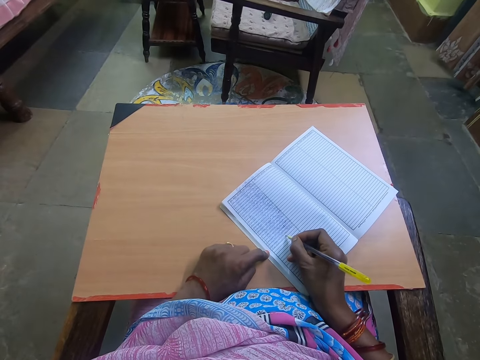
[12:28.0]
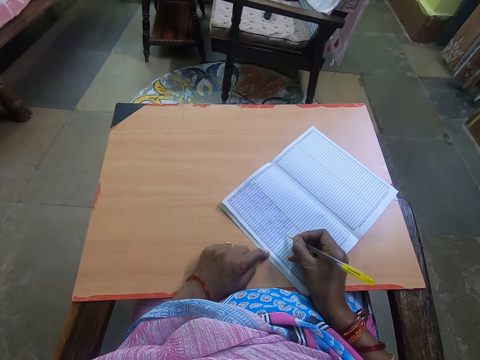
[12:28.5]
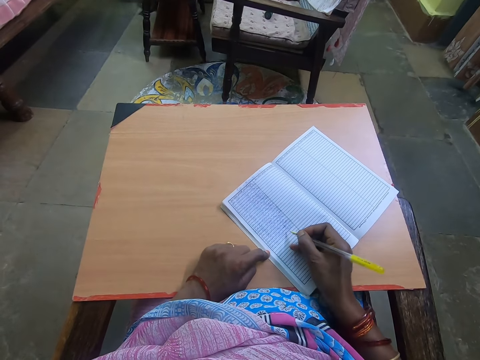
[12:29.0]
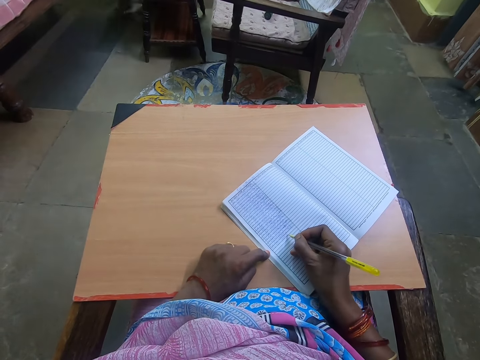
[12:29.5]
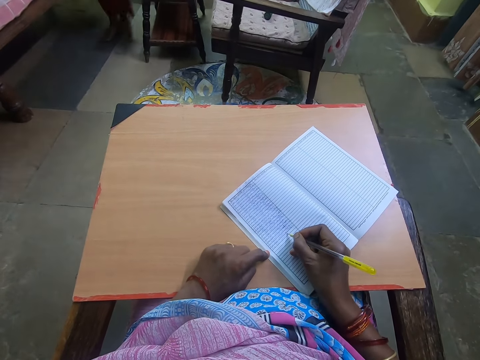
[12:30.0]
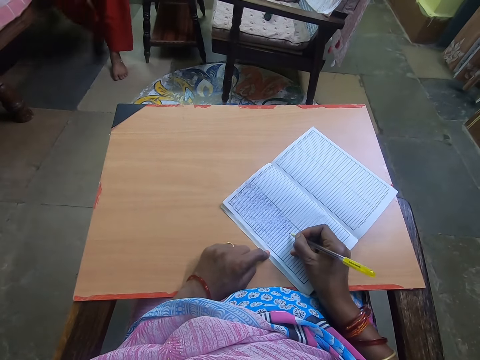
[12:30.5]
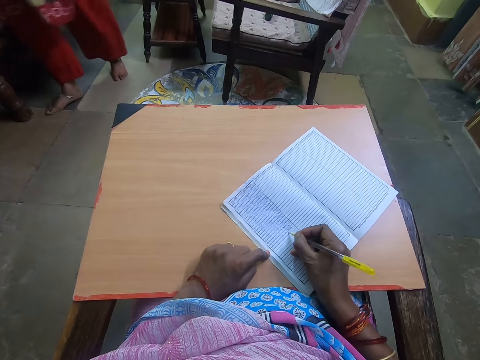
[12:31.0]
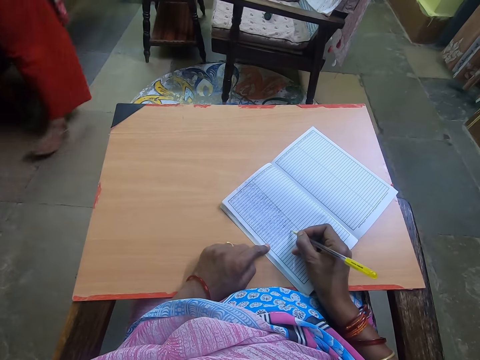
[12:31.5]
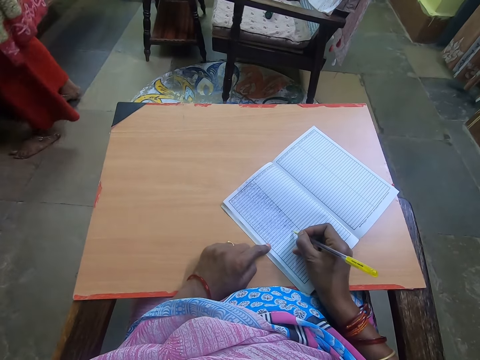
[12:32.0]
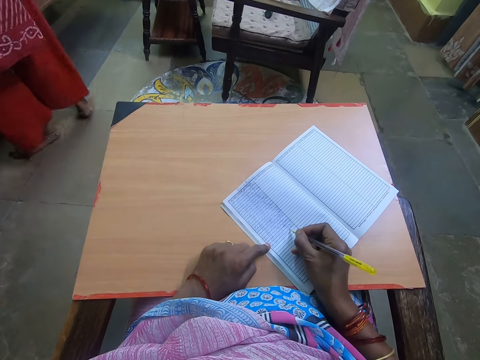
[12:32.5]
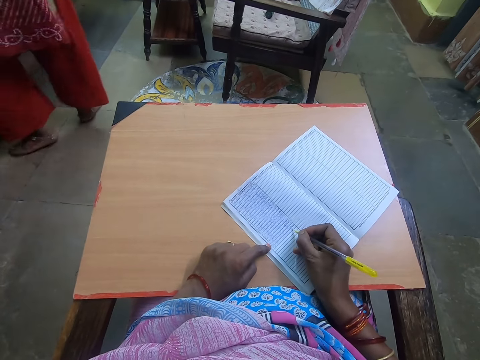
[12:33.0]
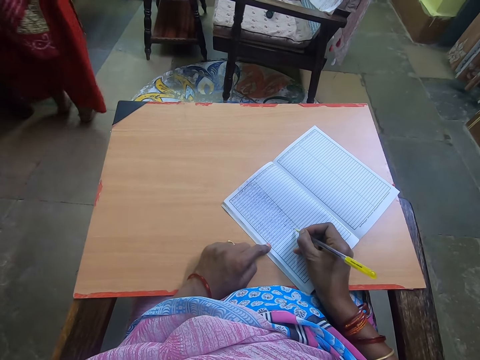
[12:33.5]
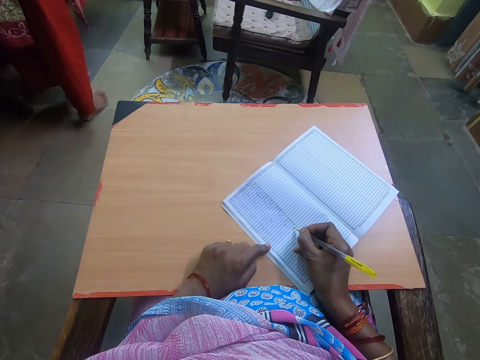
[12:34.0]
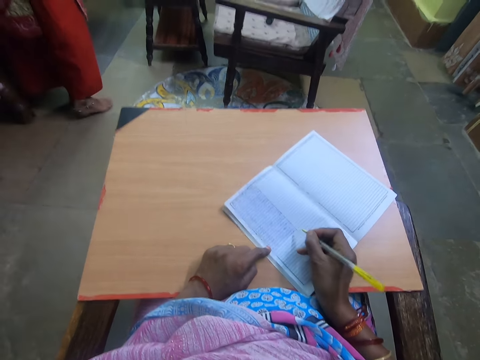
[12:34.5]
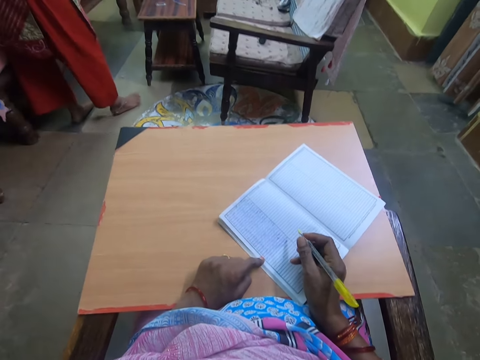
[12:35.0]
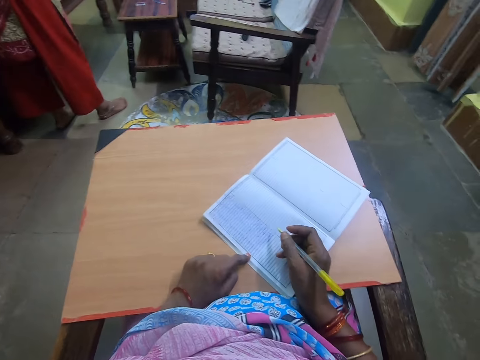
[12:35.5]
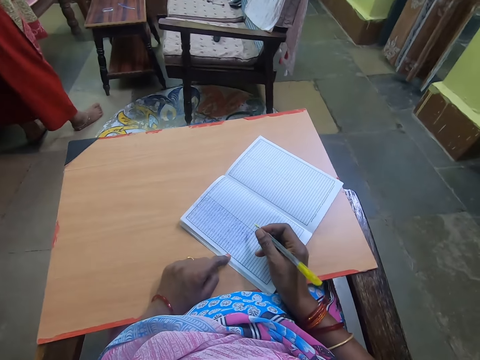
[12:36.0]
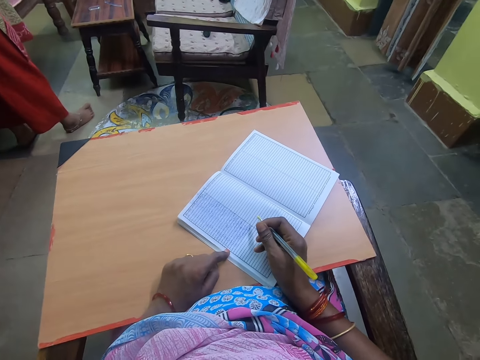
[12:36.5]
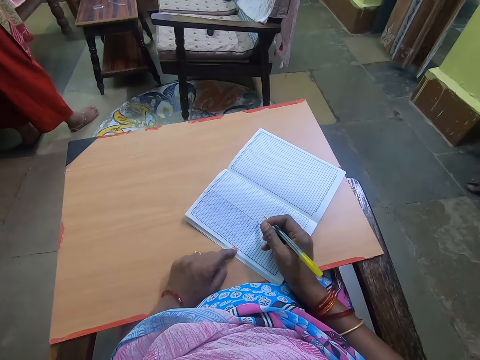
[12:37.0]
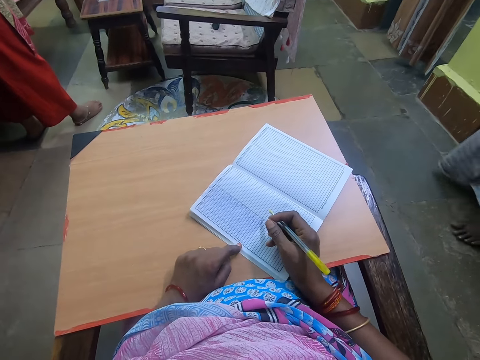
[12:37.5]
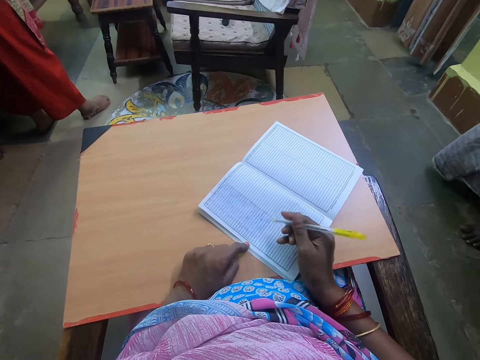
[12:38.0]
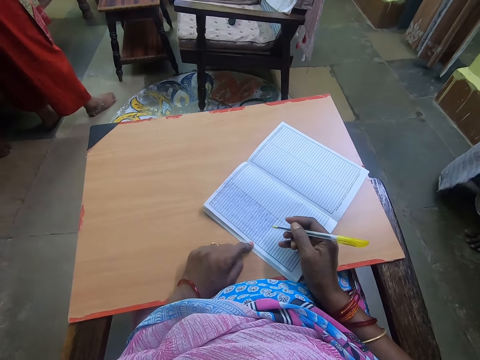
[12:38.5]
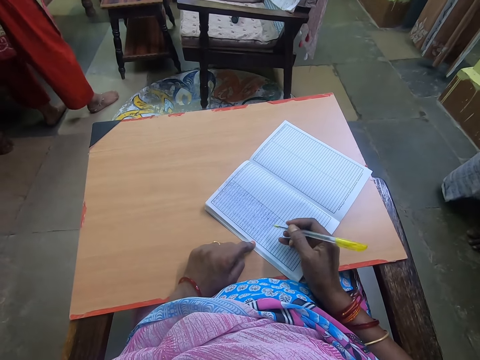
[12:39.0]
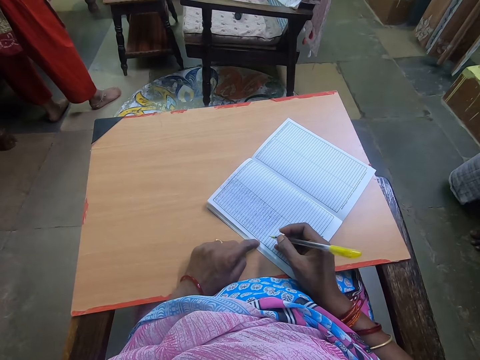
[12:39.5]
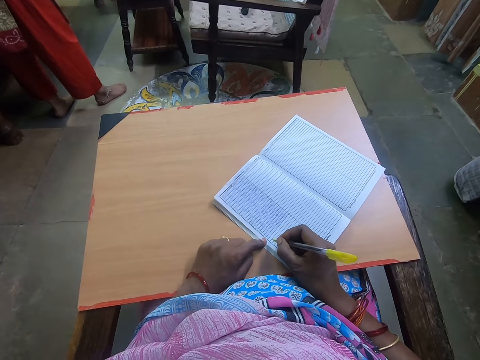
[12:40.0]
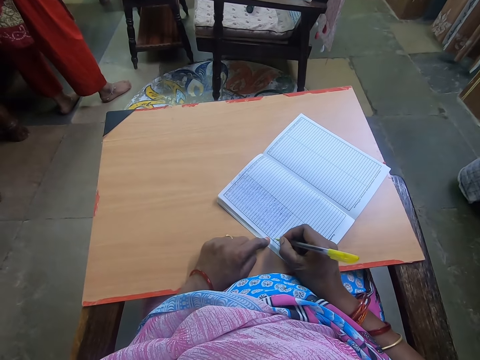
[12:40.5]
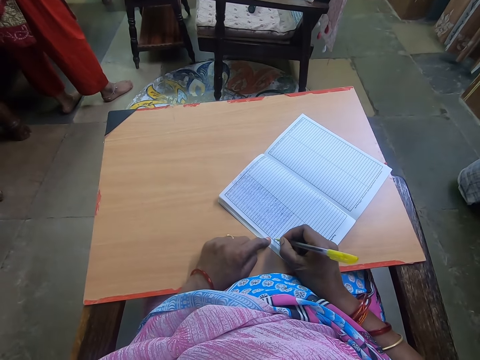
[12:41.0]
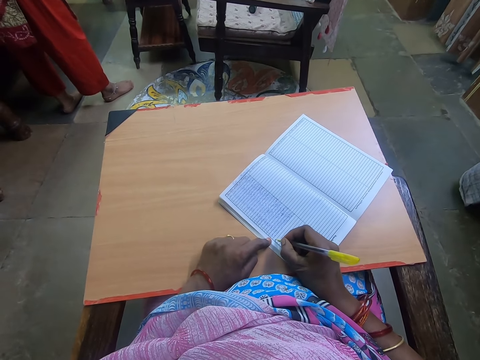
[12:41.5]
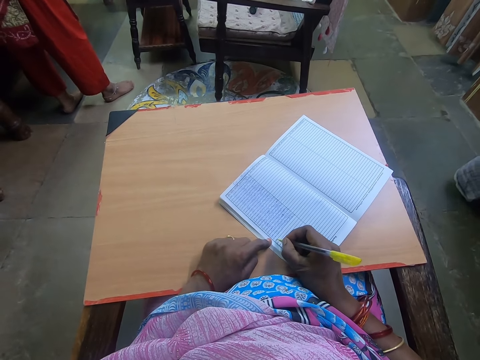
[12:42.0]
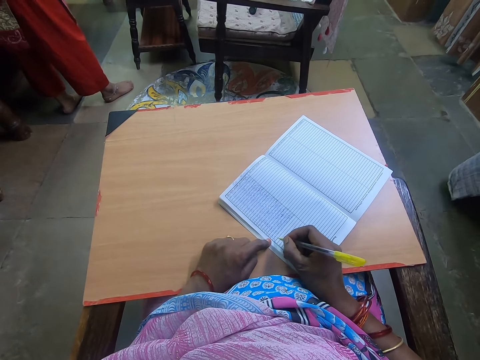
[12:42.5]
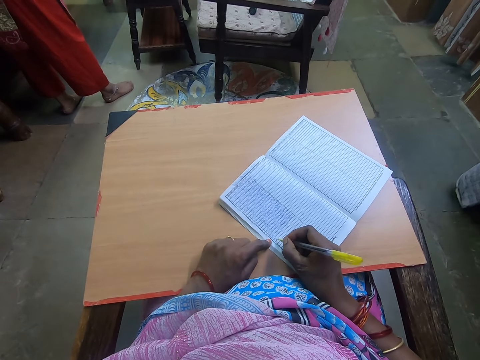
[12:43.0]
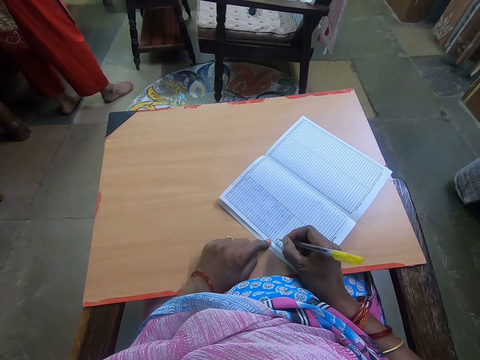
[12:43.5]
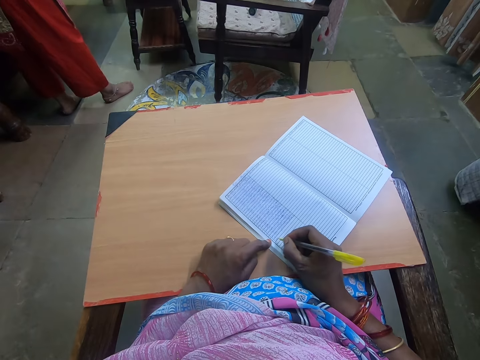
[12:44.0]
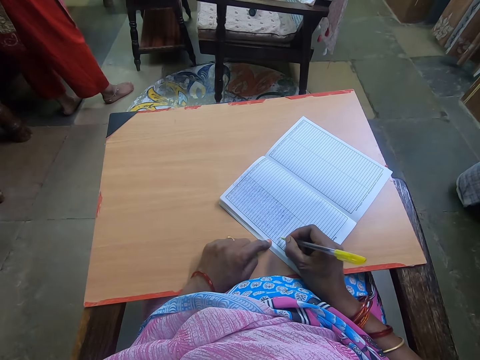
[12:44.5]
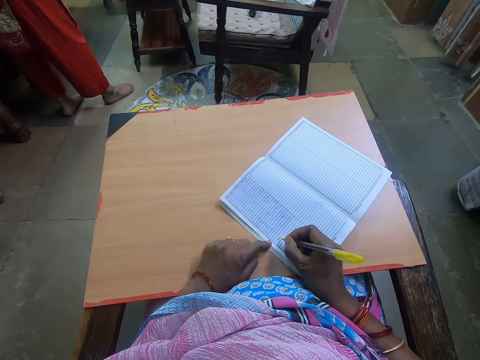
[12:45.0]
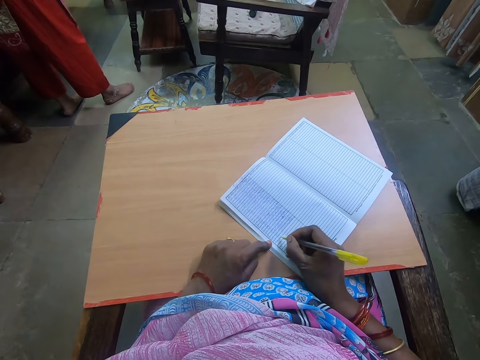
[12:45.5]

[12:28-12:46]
A woman walks across the room. The woman stands close to the camera wearer. The woman turns around. The camera wearer lifts the pen. They write on a book.

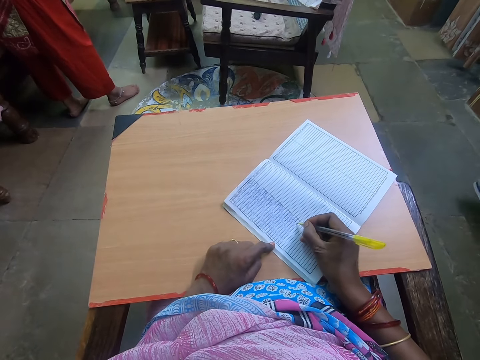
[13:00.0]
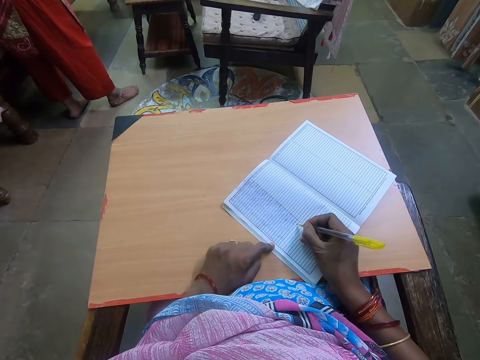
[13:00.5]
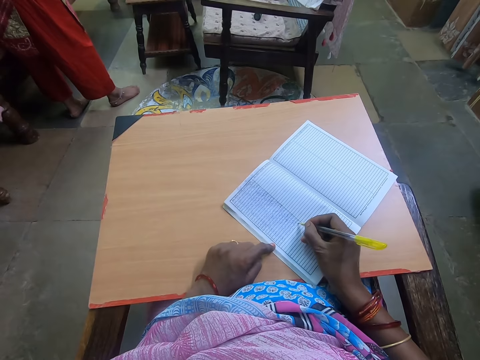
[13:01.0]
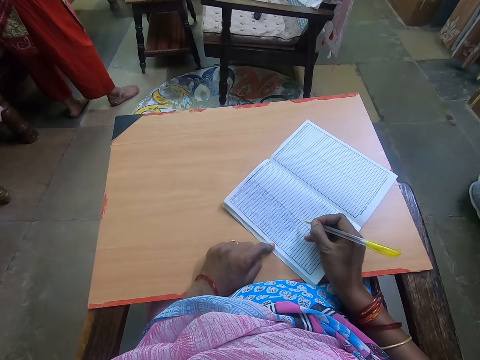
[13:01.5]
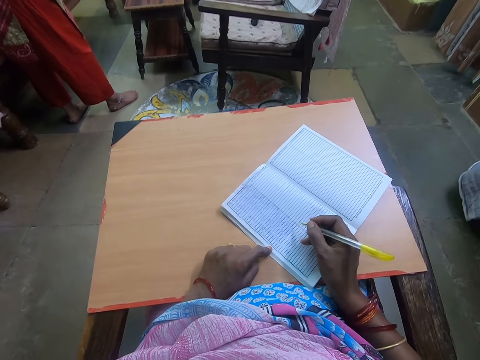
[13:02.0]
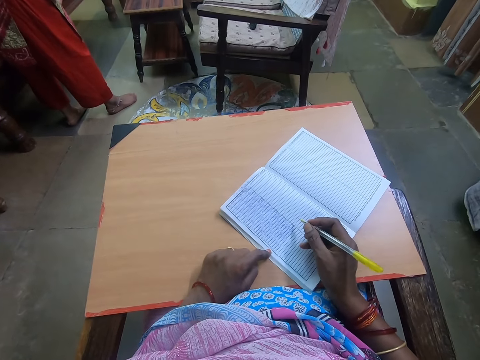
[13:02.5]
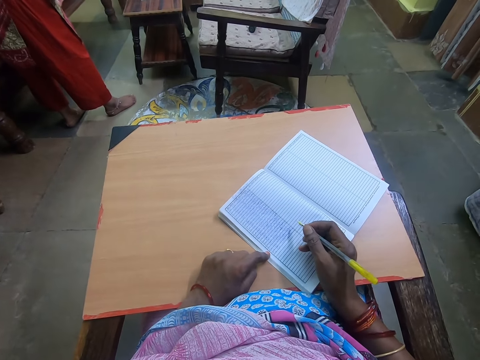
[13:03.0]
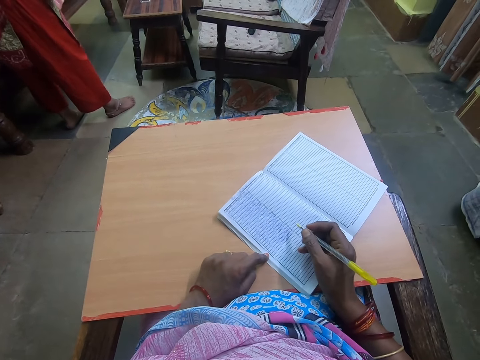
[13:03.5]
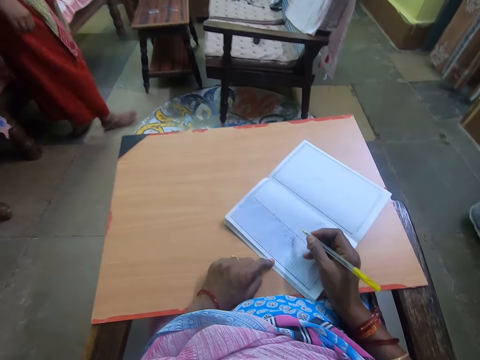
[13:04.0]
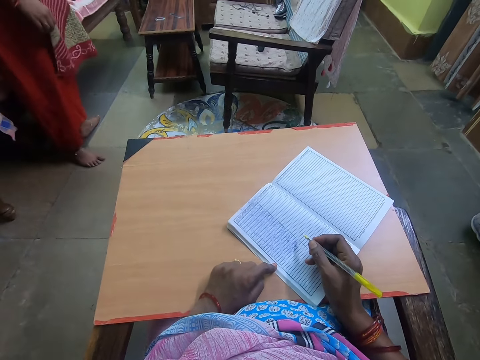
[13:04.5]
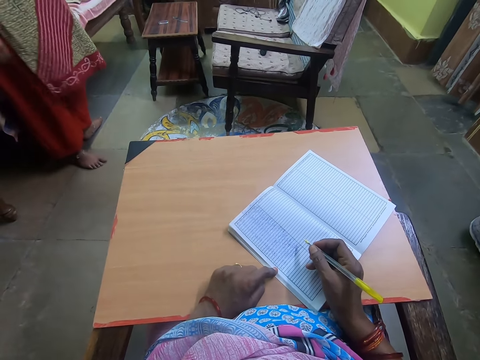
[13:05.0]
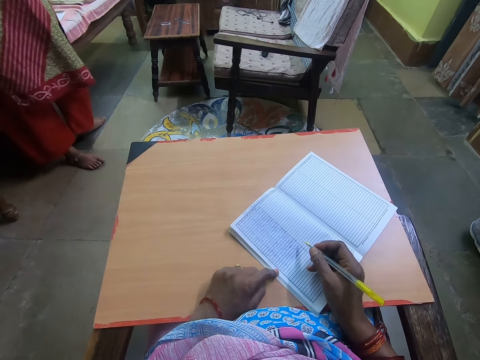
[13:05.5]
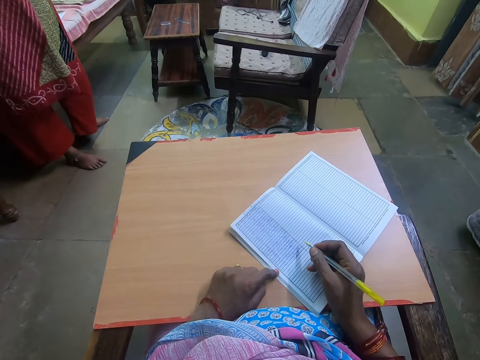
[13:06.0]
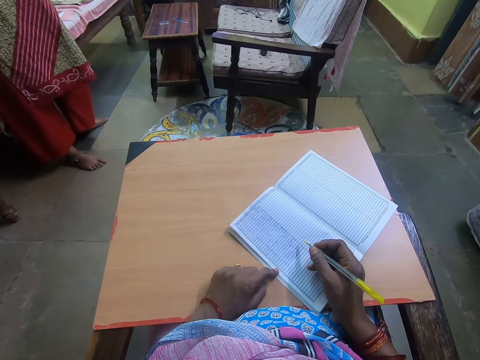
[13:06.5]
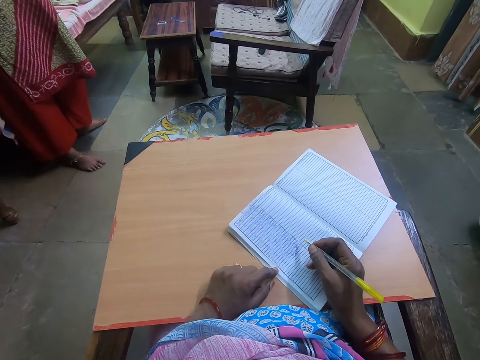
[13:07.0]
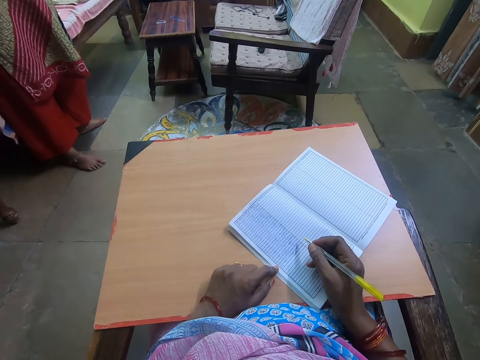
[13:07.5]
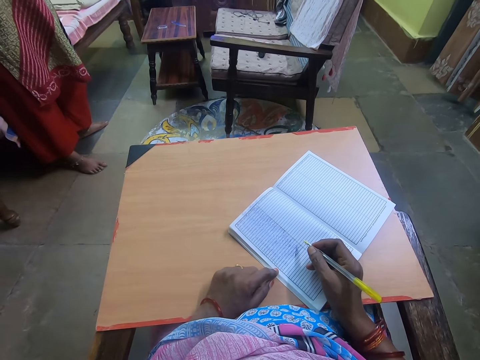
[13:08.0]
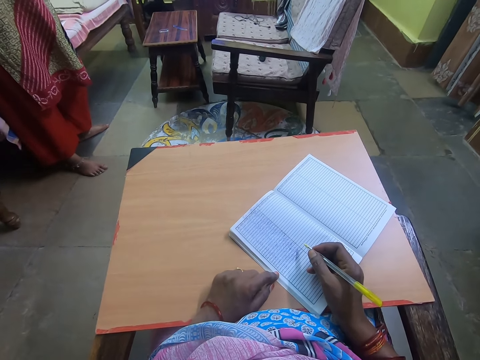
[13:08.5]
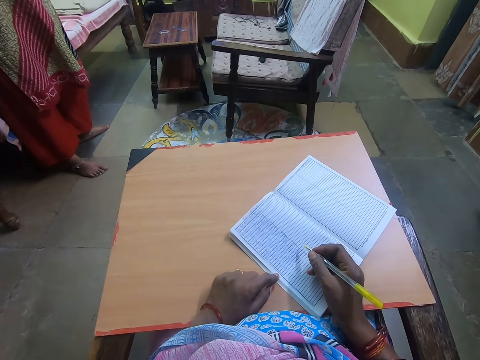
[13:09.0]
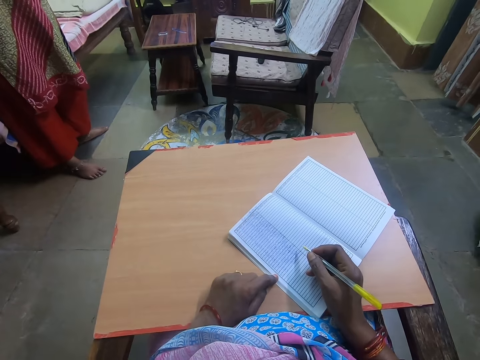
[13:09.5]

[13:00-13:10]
The camera wearer lifts the pen. A woman turns around.
